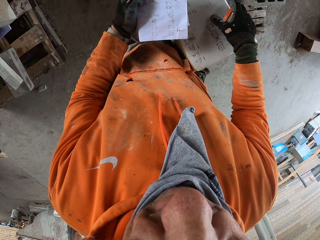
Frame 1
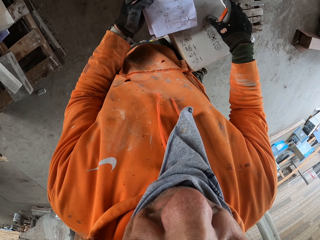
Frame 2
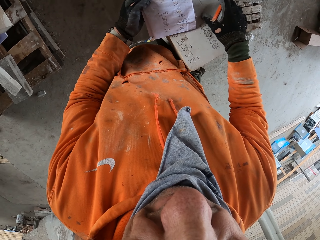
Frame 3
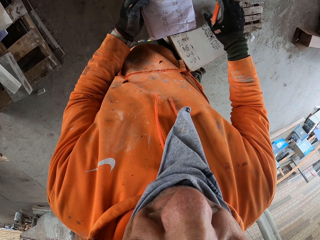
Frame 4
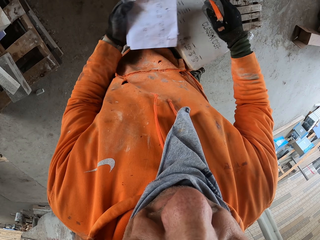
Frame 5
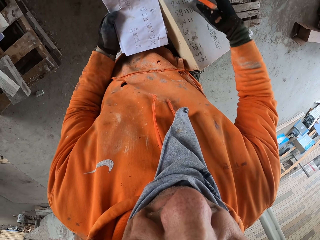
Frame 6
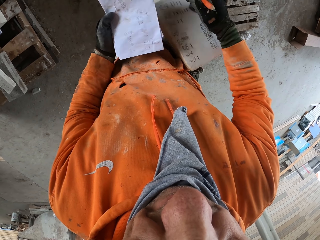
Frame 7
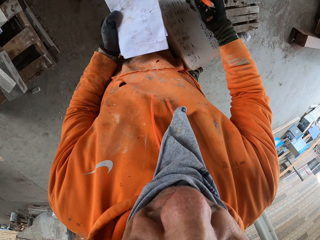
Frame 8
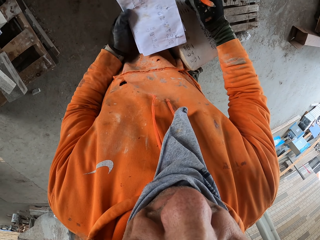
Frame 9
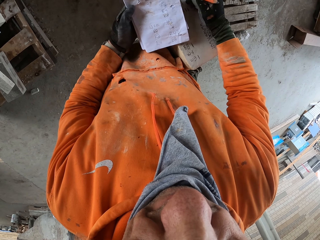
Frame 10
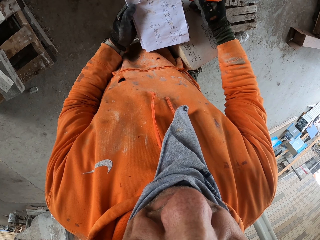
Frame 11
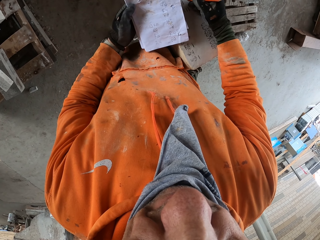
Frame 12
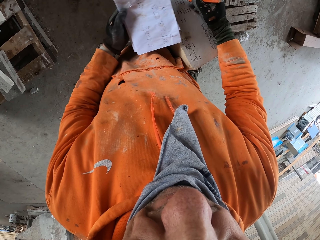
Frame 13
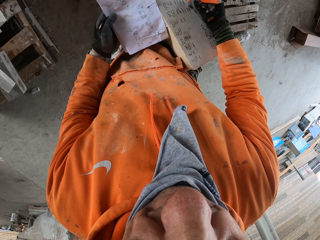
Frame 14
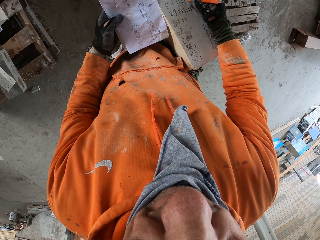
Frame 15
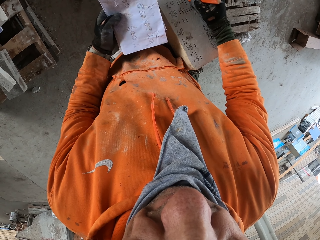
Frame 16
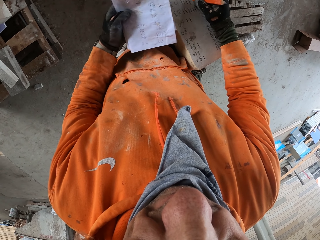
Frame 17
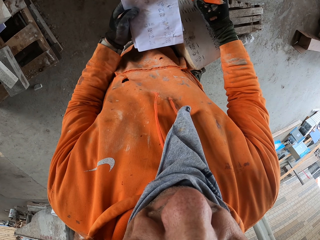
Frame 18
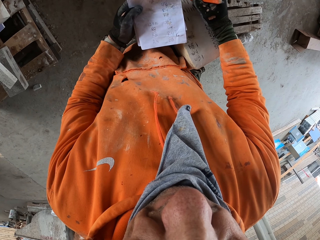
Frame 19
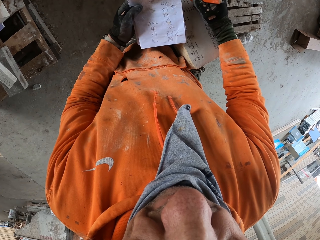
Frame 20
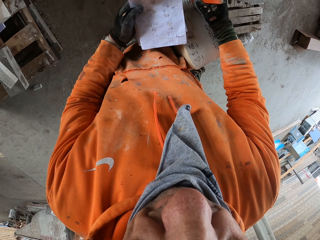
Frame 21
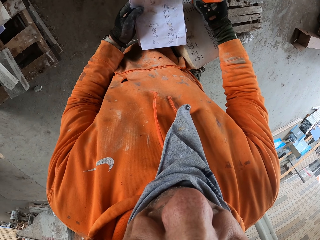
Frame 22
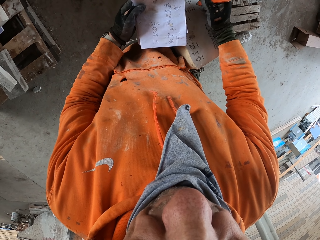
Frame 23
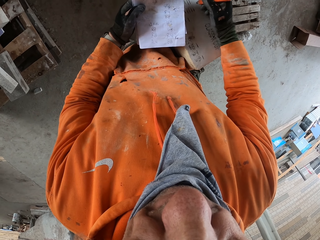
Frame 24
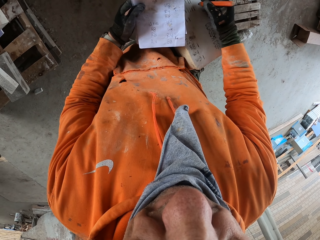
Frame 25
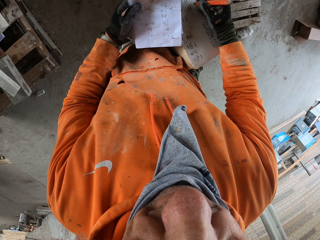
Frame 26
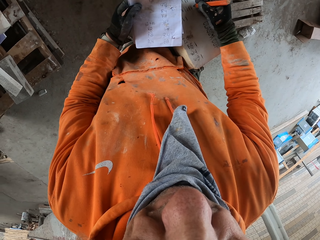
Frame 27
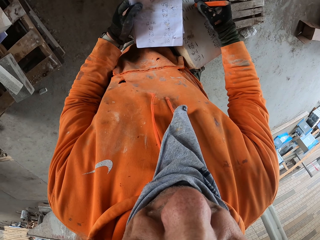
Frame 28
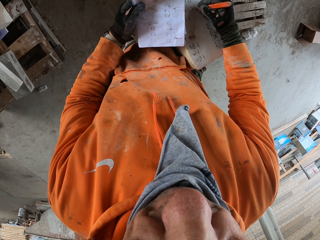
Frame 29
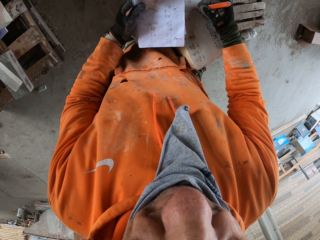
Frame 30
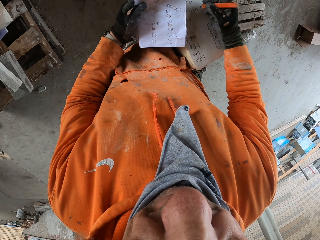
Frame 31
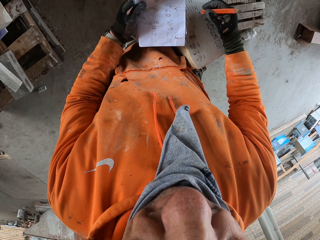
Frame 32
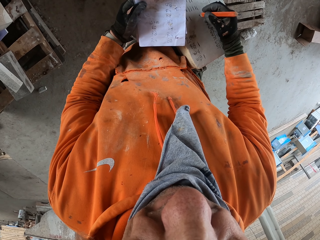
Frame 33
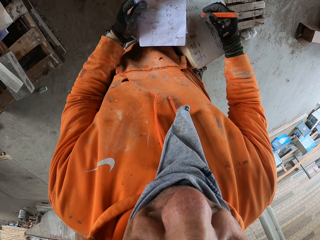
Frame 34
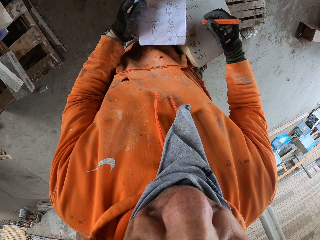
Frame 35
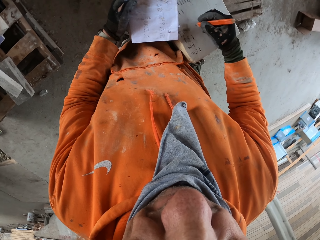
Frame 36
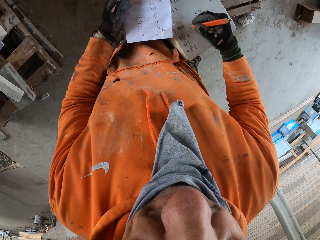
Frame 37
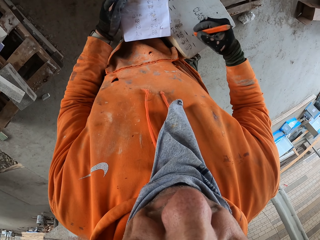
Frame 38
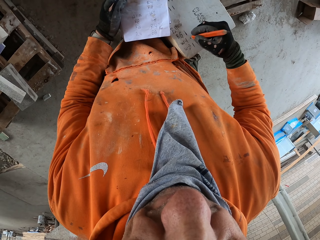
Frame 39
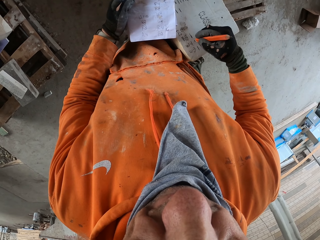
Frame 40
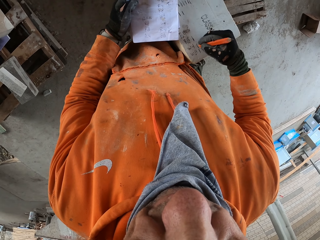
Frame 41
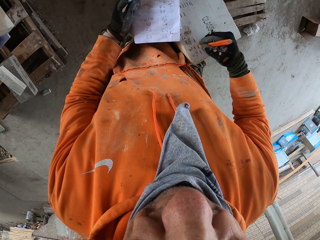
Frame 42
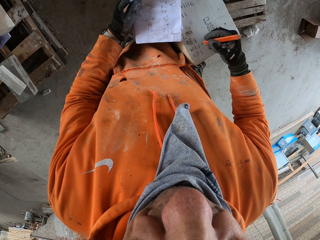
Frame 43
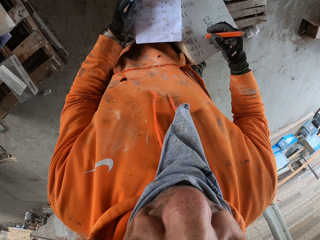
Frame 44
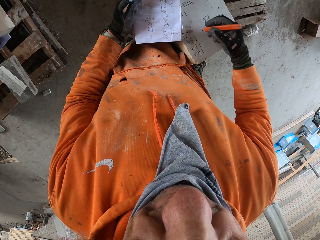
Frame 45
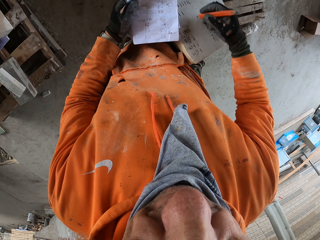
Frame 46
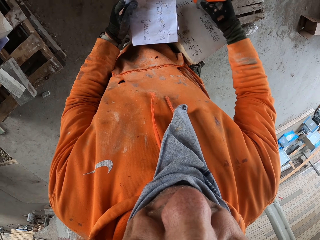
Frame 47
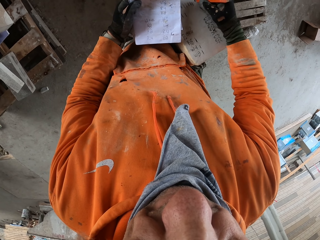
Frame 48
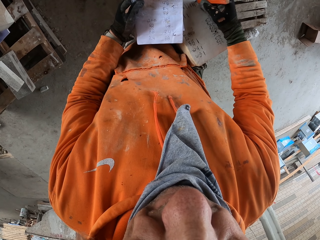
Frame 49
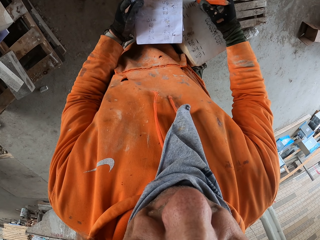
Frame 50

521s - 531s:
The camera wearer looks at a piece of paper. They write on a box with a pencil. They look at the piece of paper. They write on the box with the pencil.

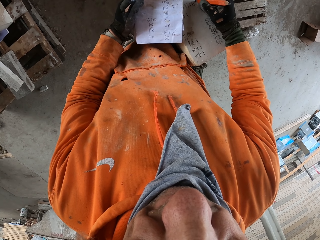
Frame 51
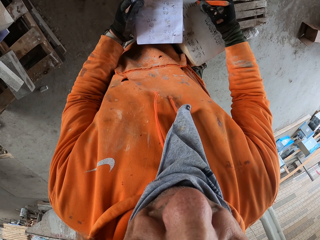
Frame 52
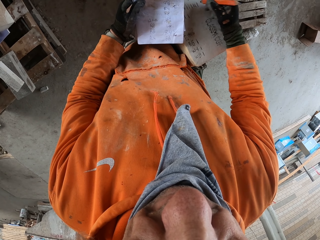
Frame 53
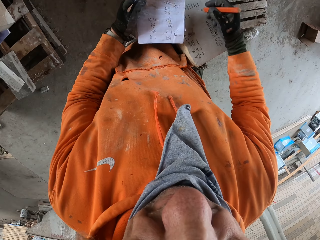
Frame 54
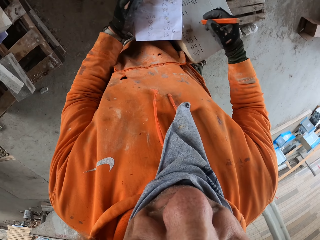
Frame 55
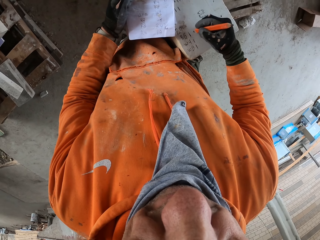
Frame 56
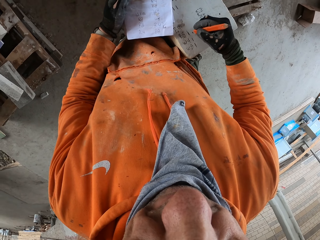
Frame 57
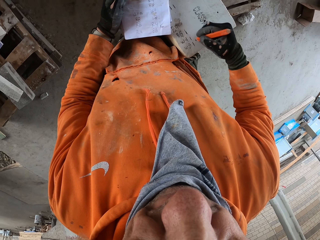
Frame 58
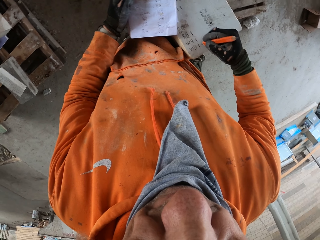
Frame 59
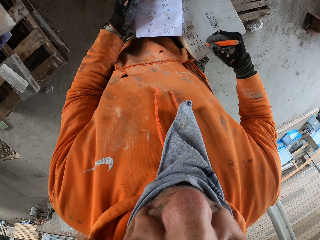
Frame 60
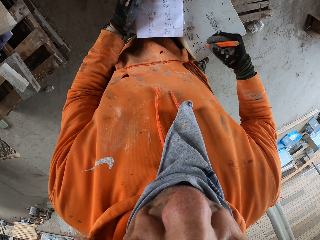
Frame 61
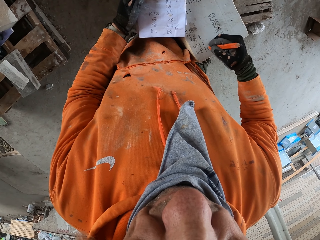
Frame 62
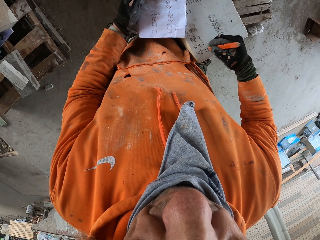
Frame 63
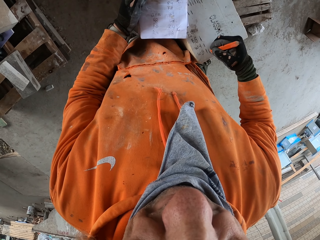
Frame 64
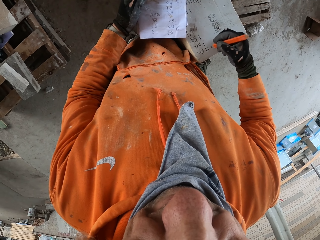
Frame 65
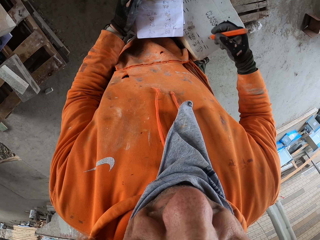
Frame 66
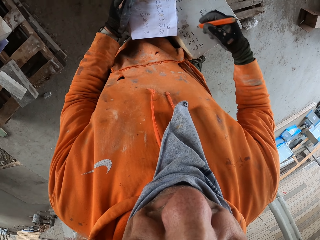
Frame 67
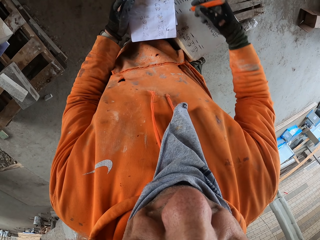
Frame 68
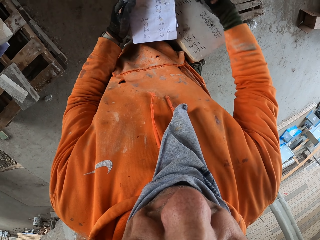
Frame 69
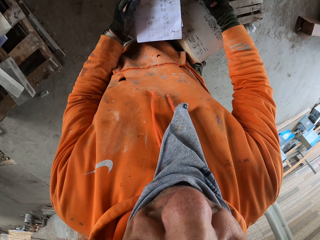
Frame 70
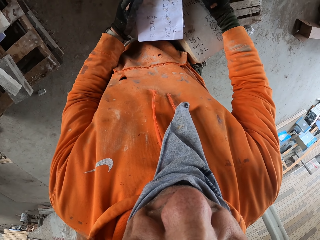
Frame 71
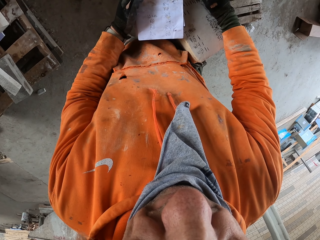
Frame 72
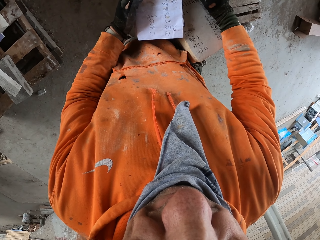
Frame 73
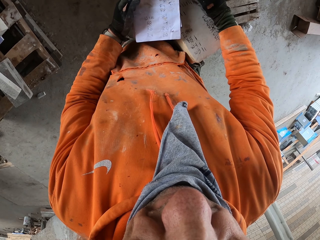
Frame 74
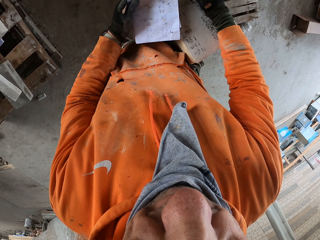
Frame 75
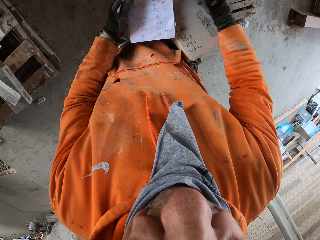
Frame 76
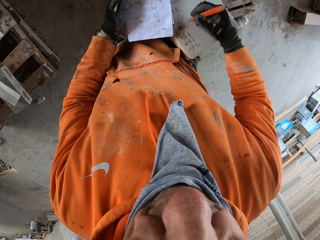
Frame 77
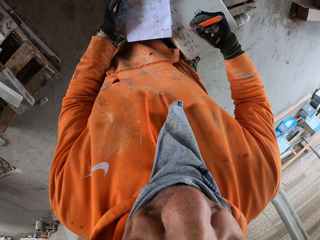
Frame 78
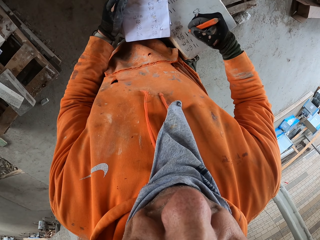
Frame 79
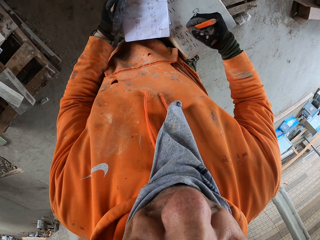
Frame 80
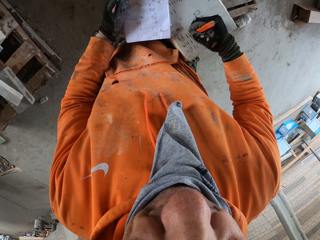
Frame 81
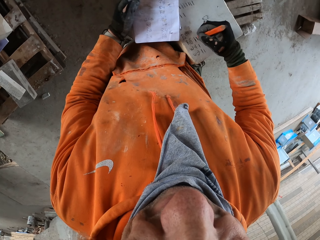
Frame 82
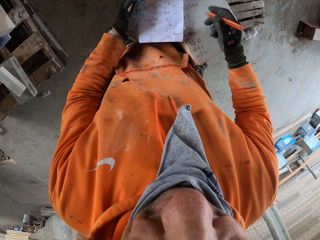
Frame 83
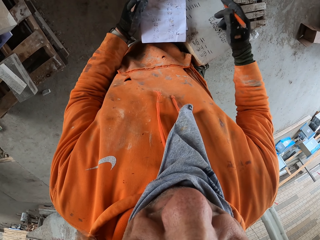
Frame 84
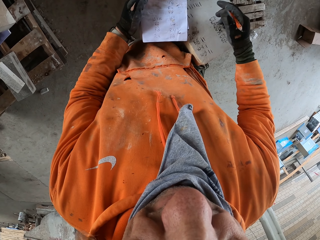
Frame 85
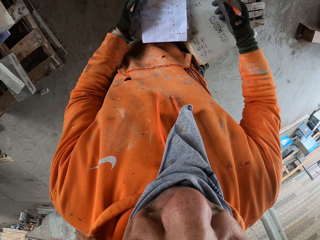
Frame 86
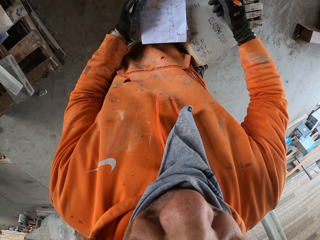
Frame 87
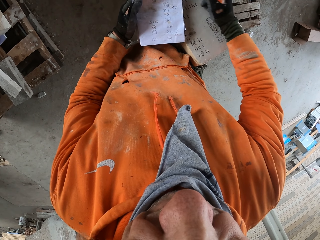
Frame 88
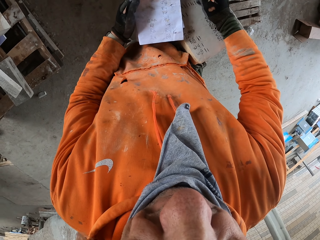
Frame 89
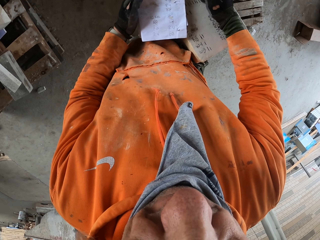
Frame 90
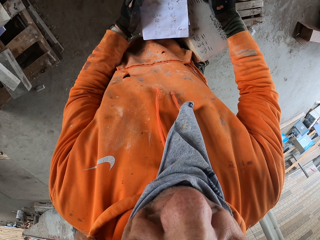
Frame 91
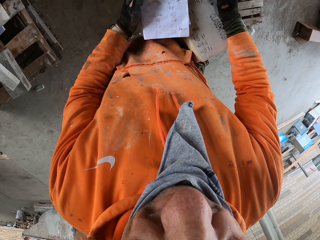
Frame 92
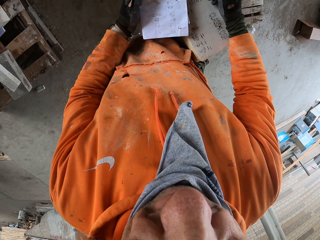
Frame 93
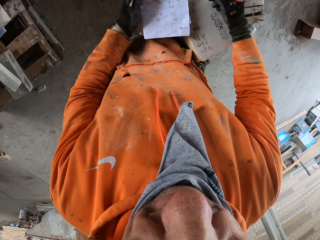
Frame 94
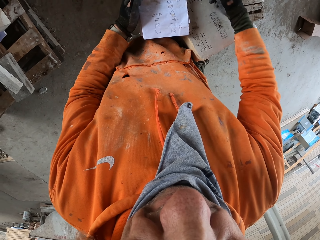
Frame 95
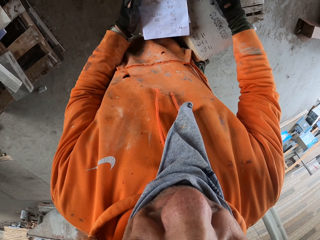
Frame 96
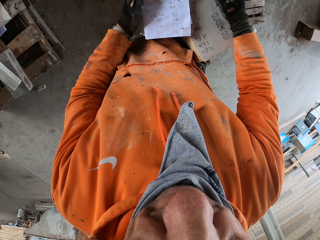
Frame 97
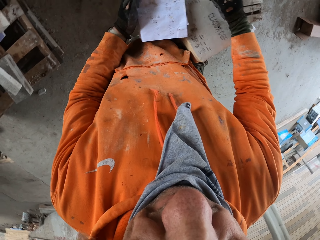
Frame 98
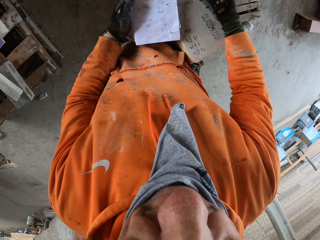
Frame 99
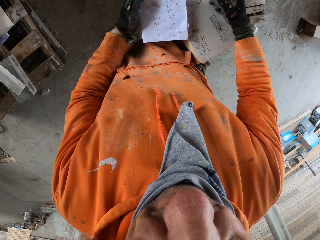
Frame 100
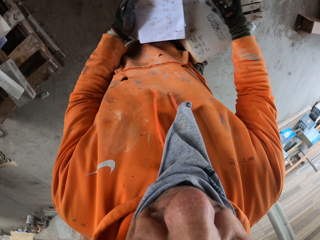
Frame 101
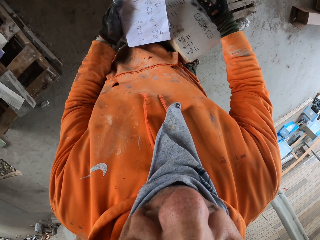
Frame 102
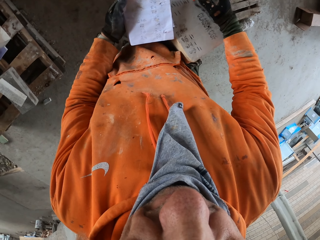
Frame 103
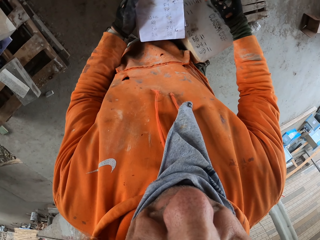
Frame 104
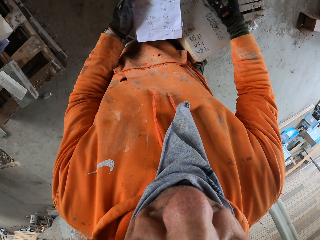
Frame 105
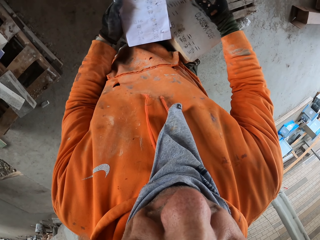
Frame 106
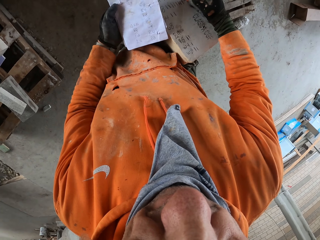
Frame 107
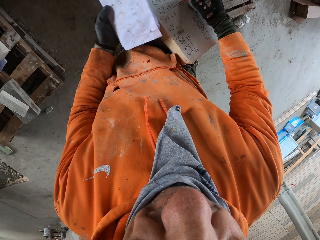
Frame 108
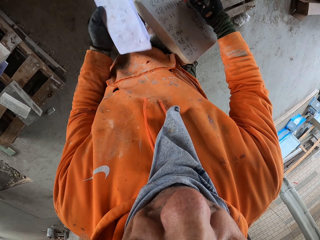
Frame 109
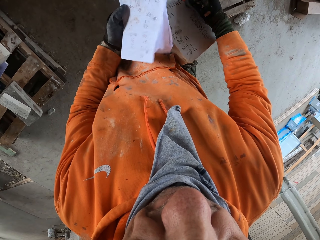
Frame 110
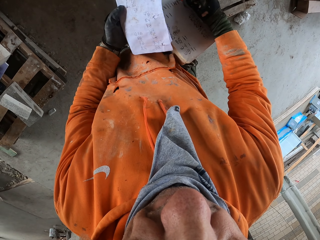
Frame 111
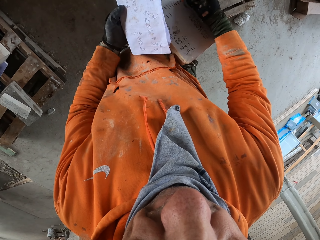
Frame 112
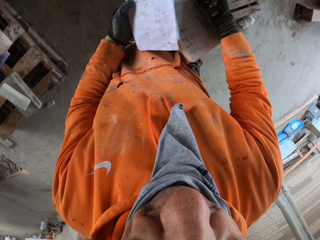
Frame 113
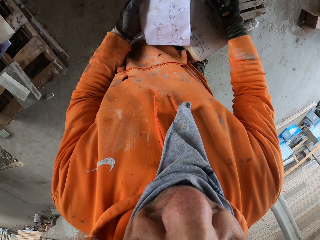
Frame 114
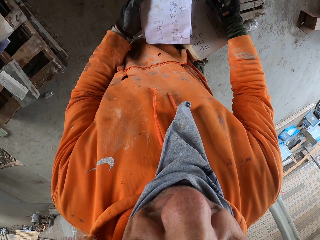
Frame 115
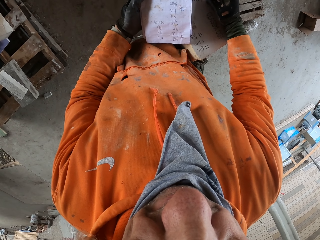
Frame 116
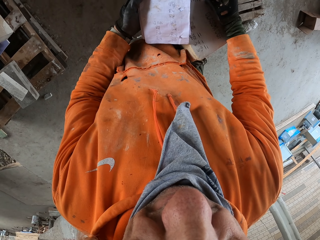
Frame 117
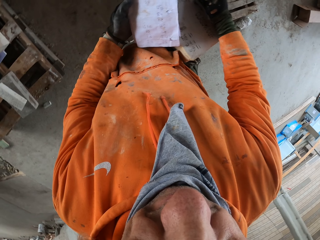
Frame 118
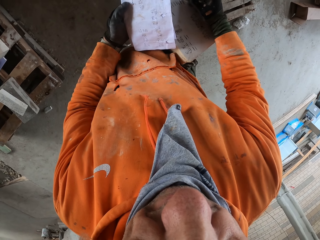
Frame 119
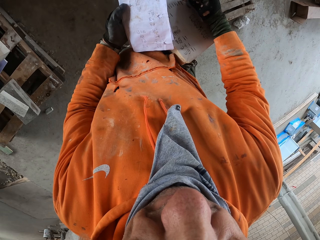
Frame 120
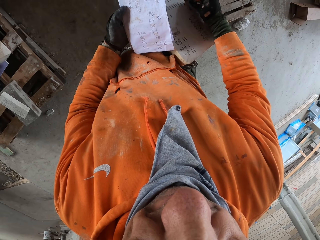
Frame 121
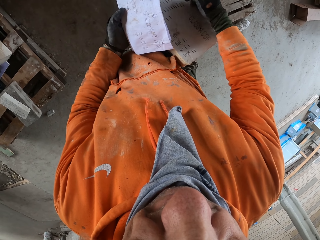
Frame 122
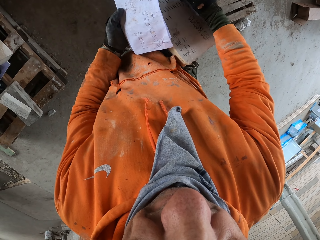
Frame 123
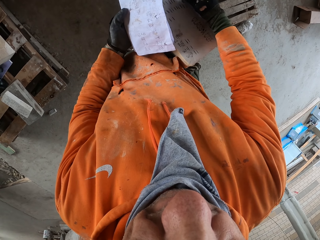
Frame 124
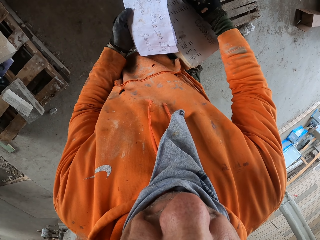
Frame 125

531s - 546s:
The camera wearer looks at a piece of paper. They write on a box with a pencil. They look at the piece of paper. They write on the box with the pencil. They look at the piece of paper. They write on the box with the pencil.
